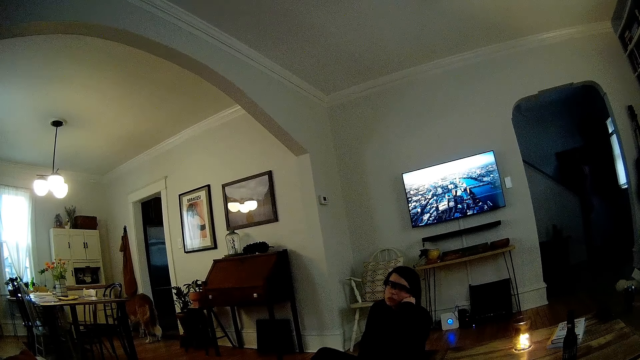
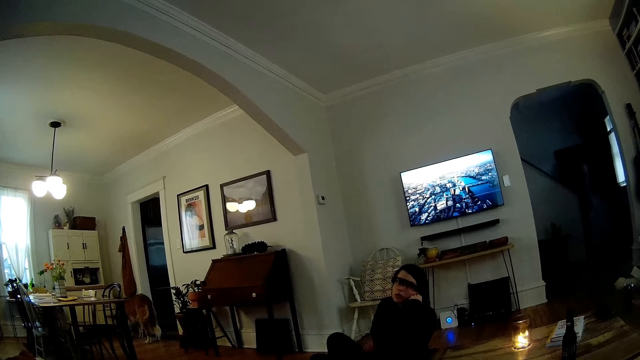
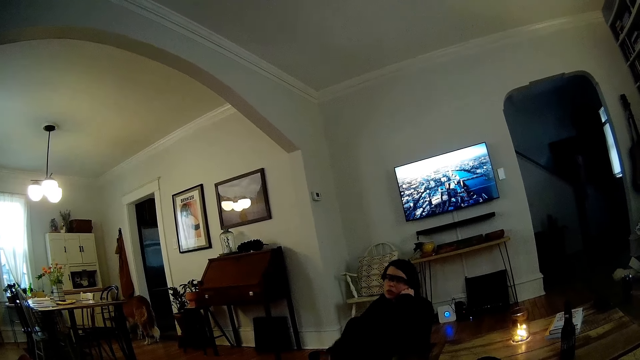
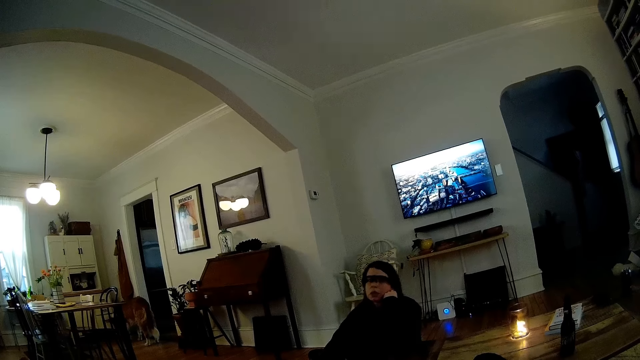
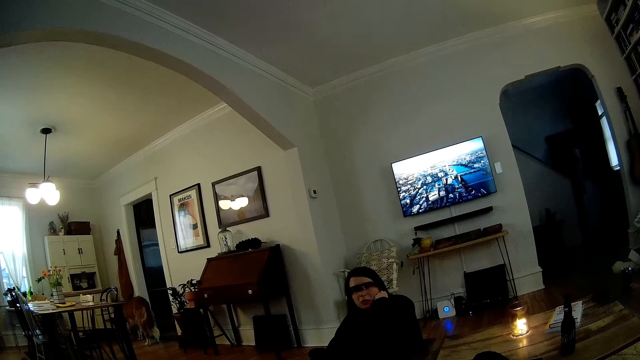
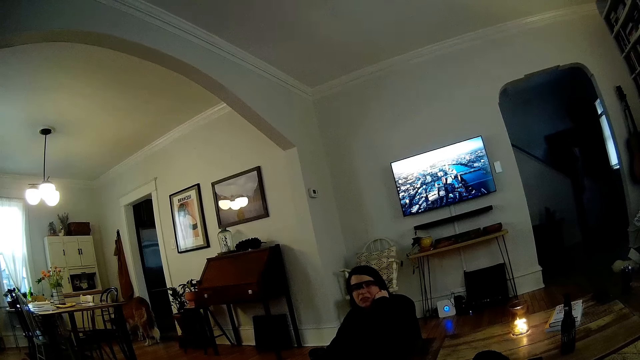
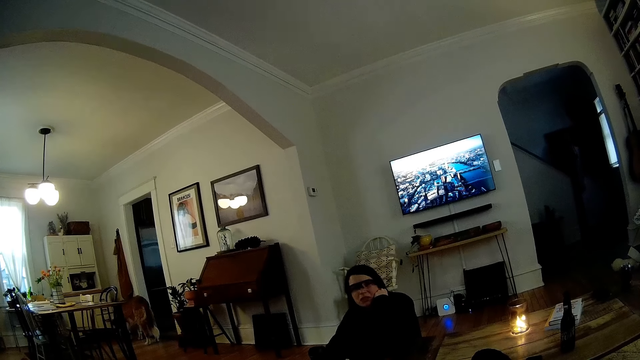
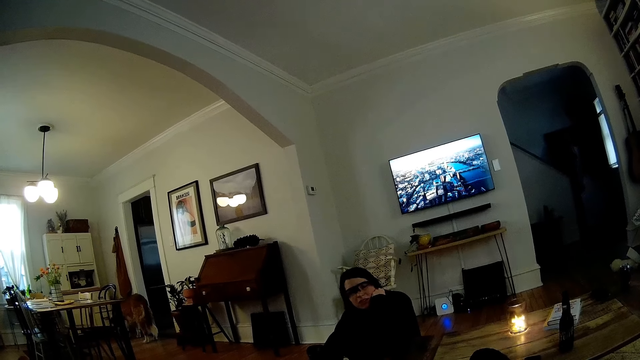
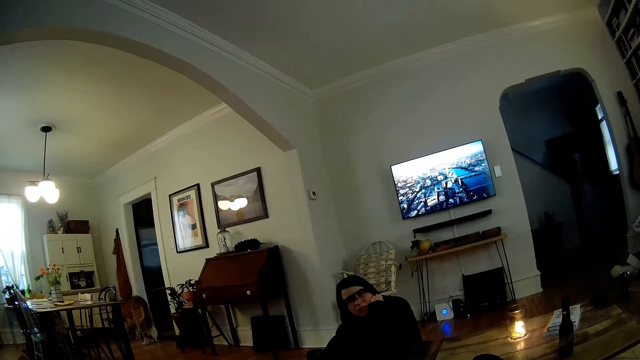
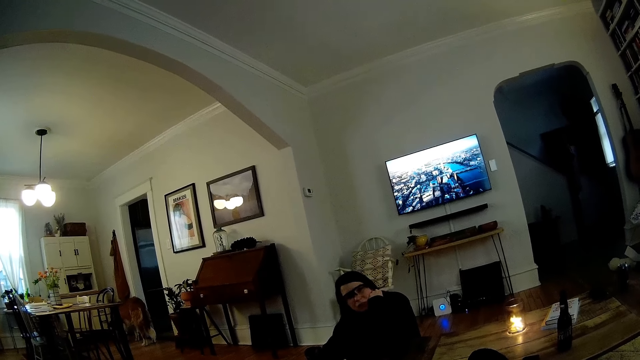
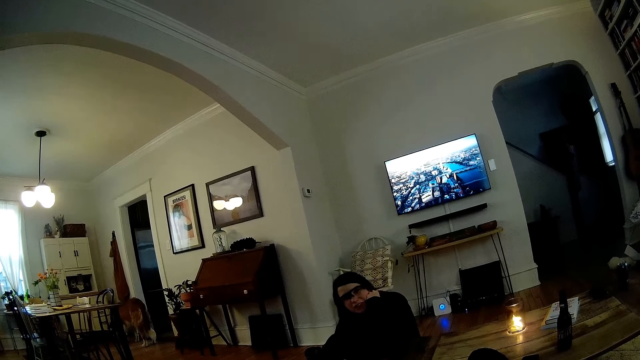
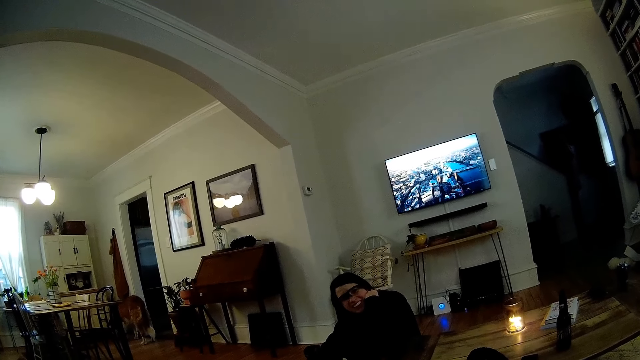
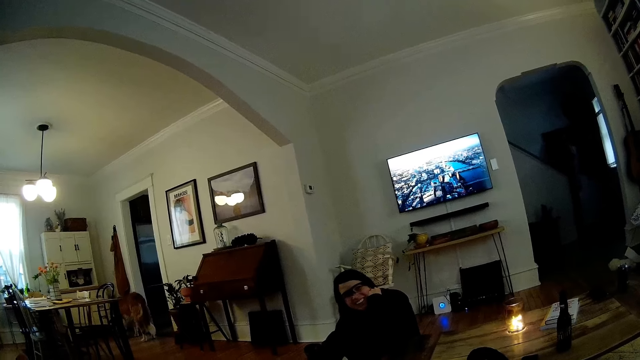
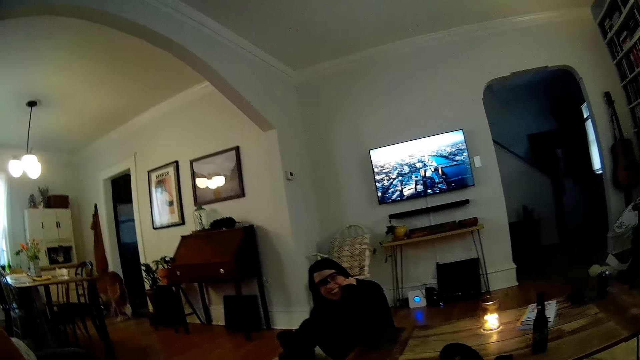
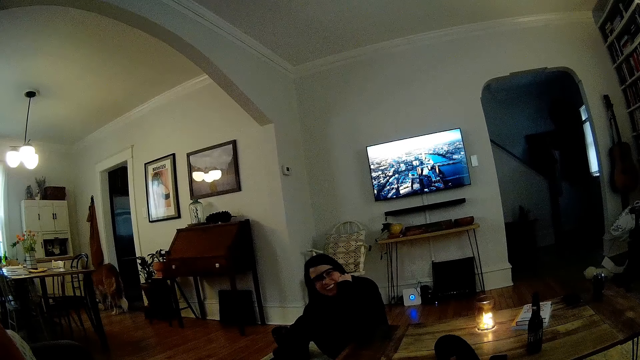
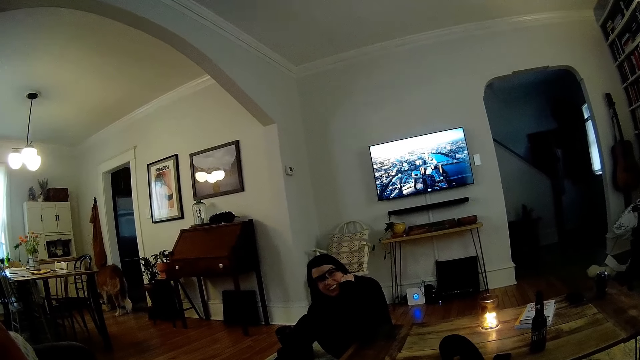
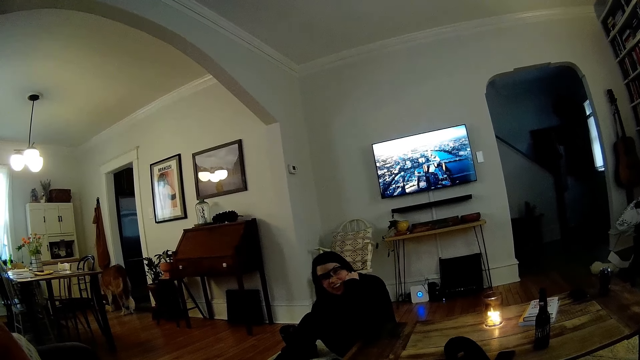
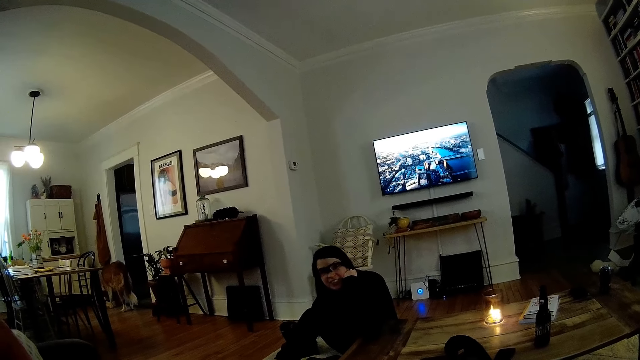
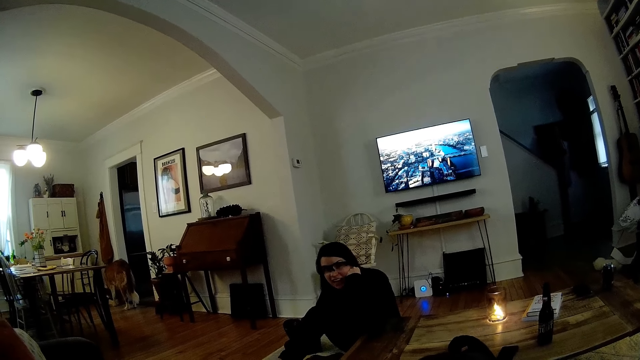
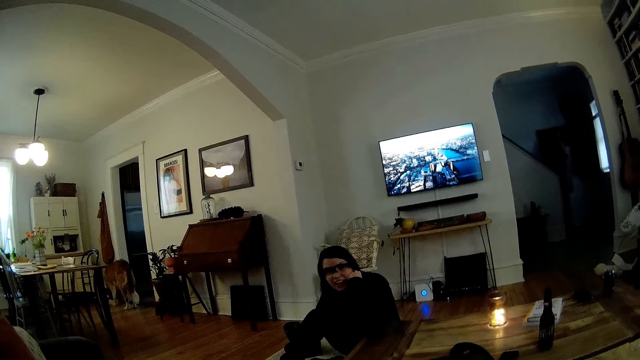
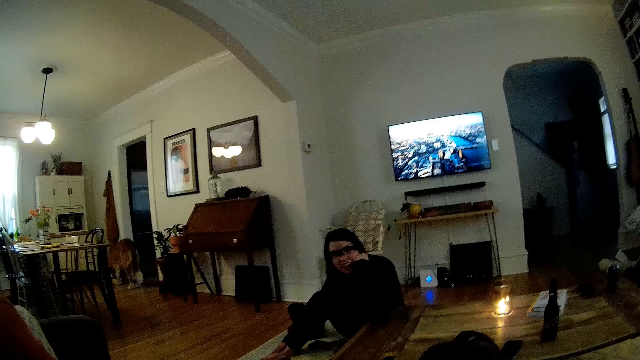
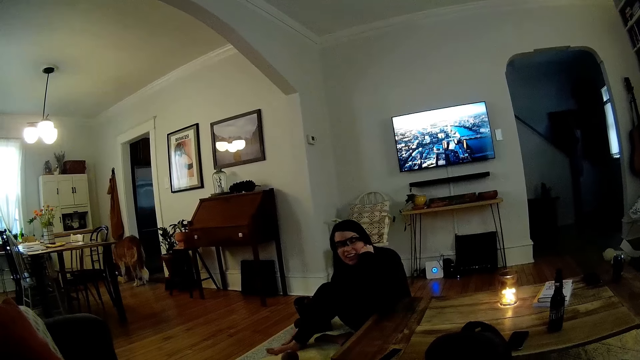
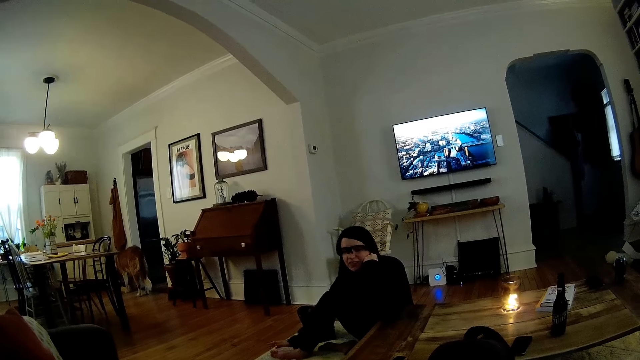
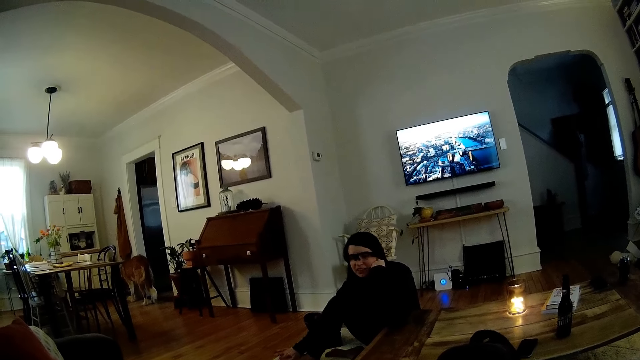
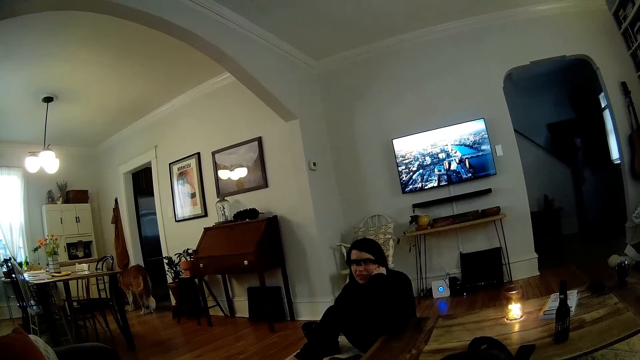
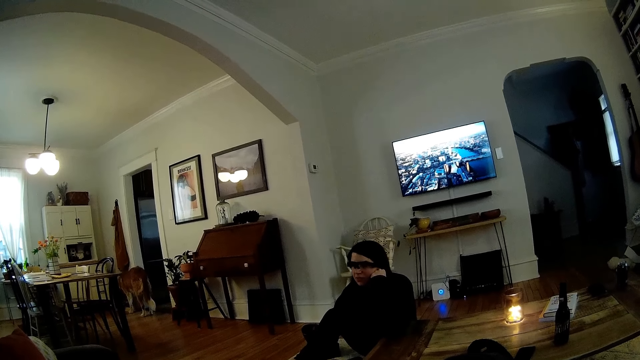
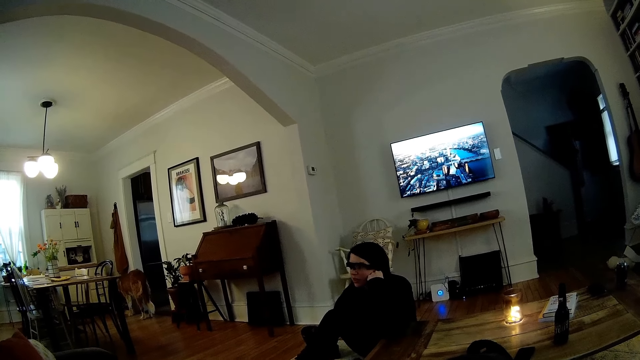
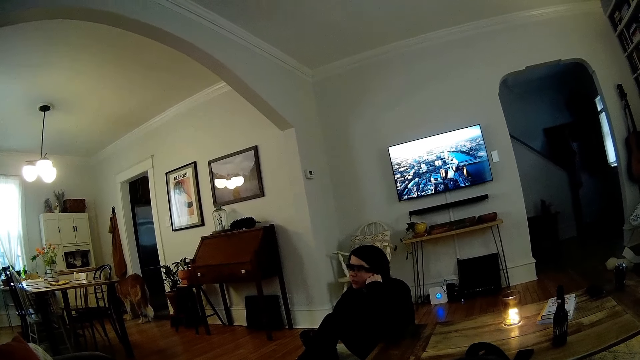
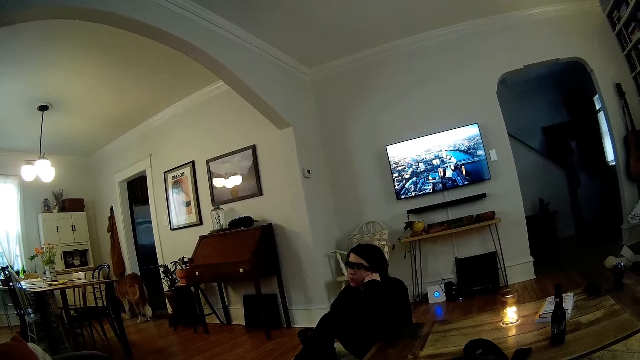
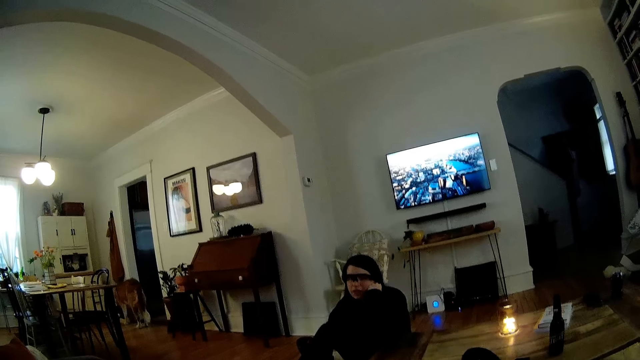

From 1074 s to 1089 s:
The lady adjusts herself on the floor, nods in the room and moves her right hand on the floor.

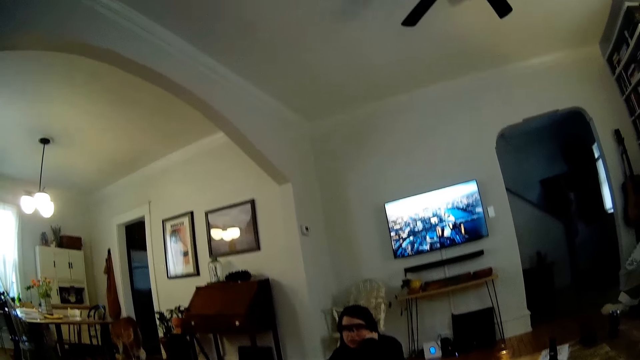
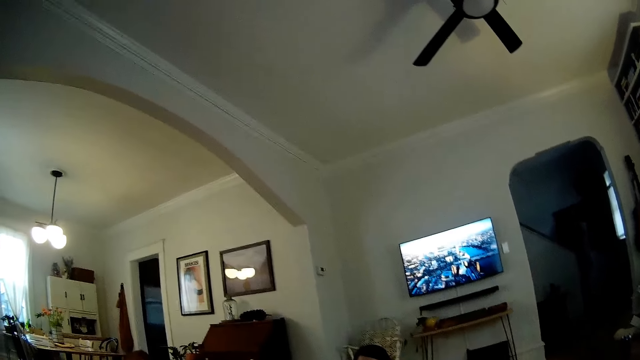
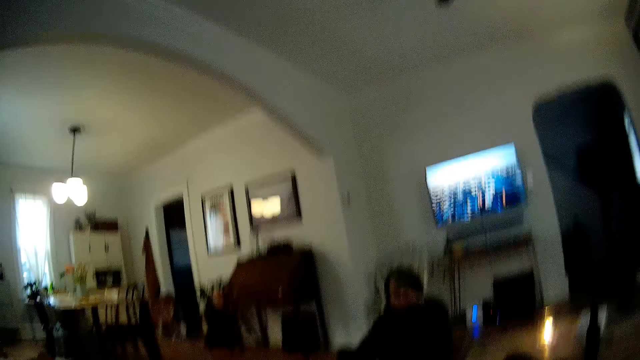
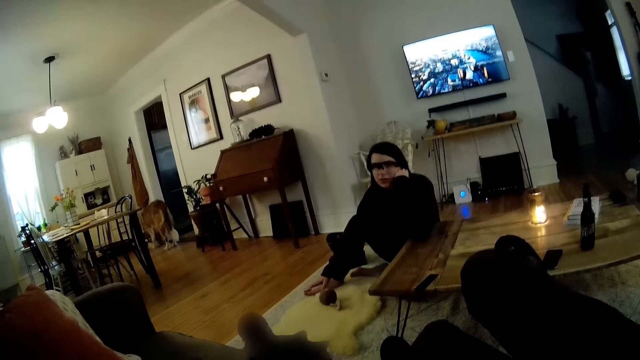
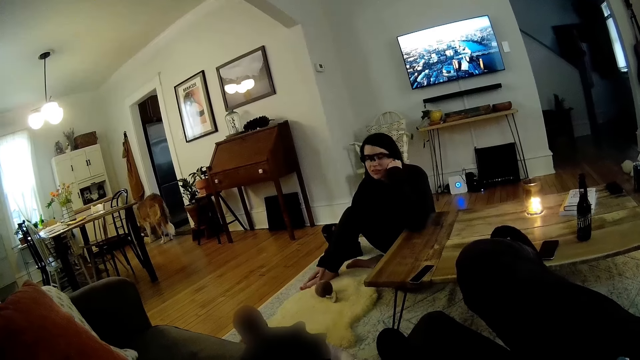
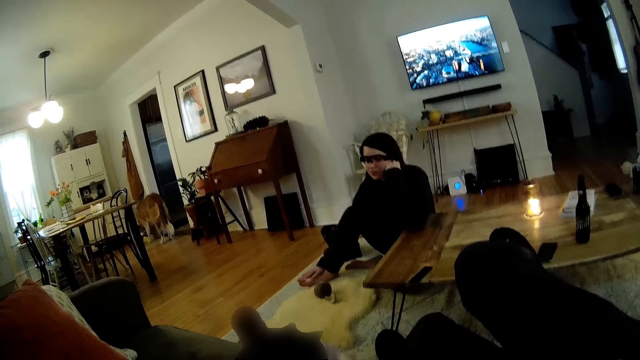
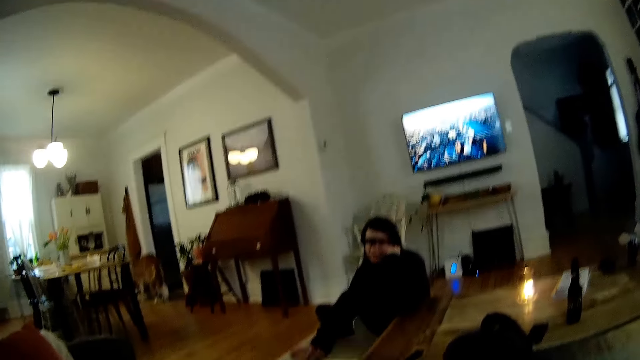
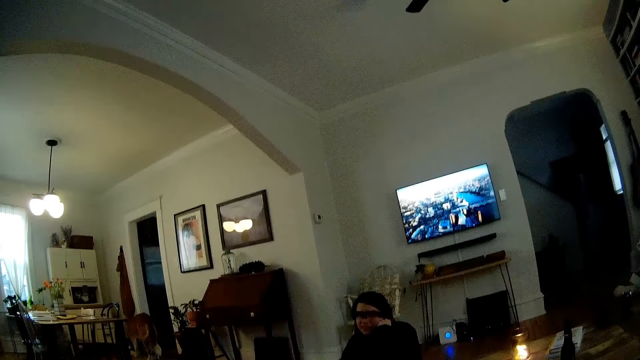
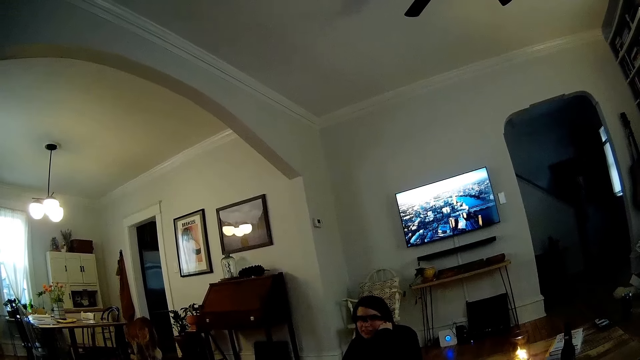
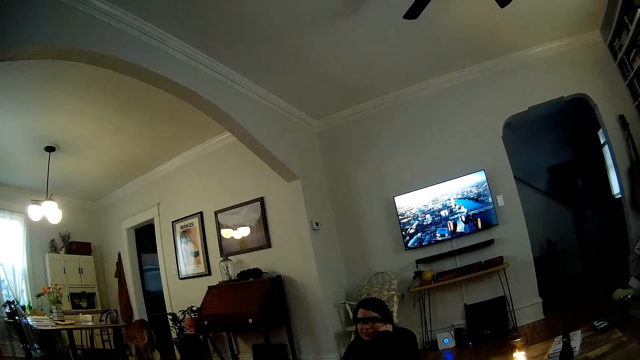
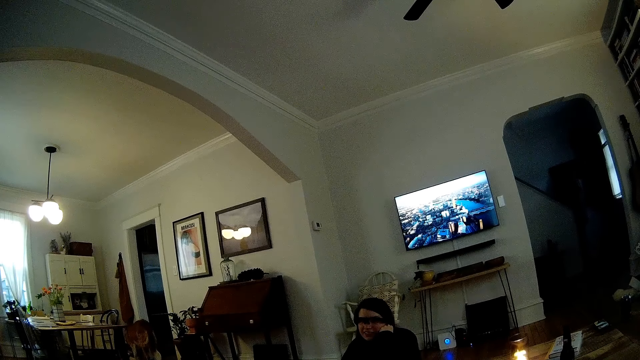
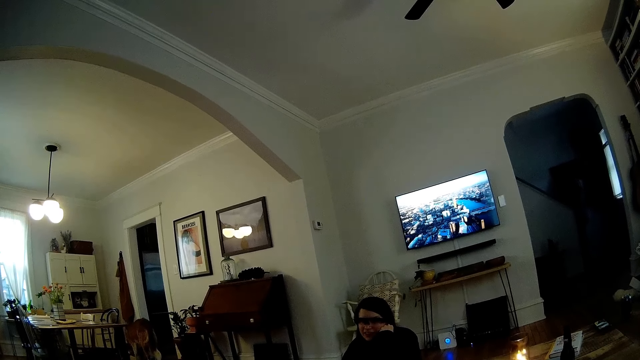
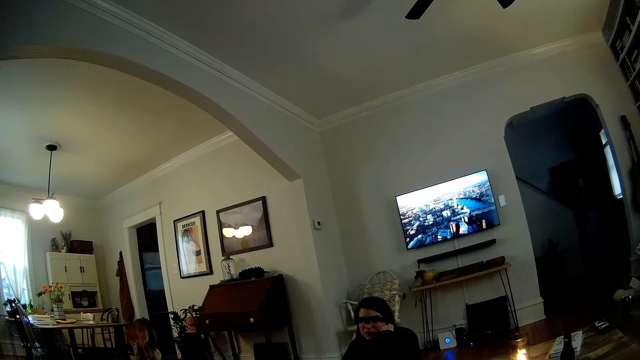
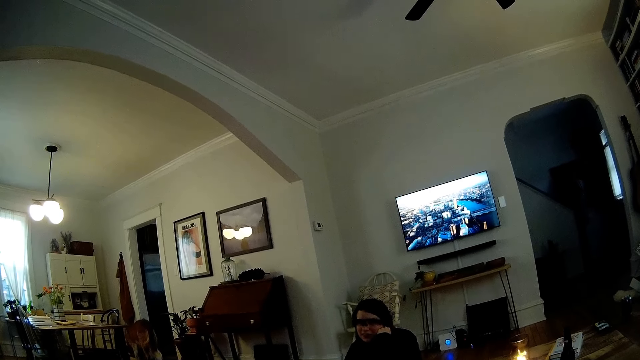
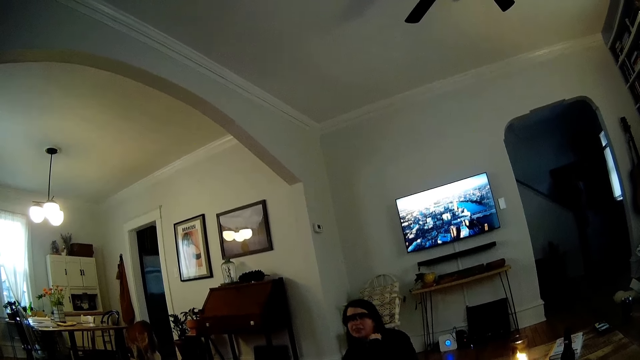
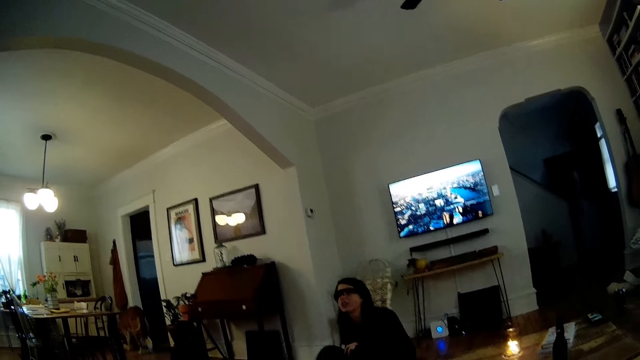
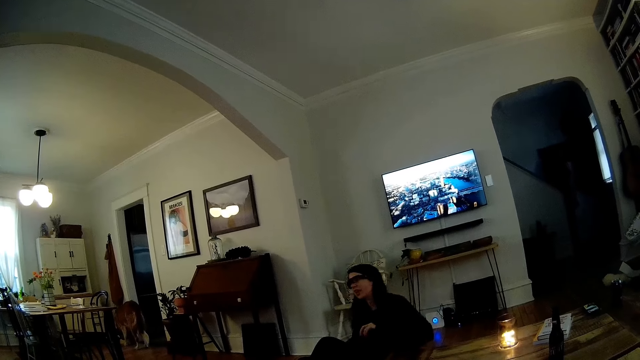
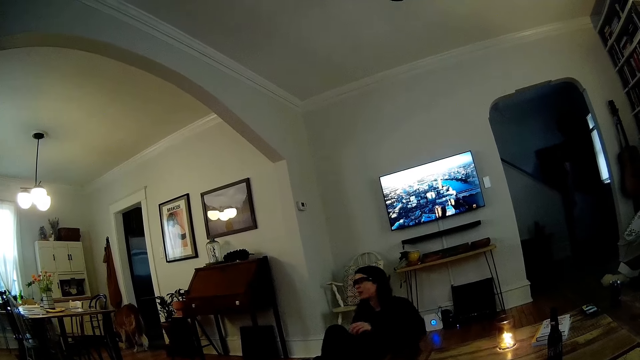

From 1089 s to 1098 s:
The lady touches her feet with the right hand. The lady removes her left hand from her cheek and leans back.
